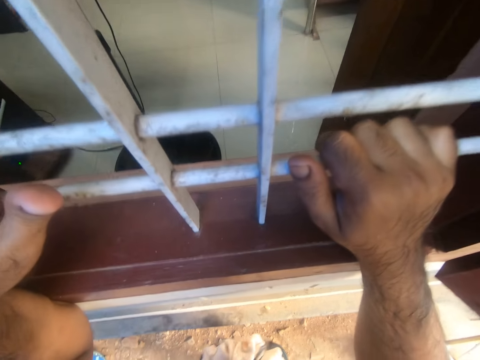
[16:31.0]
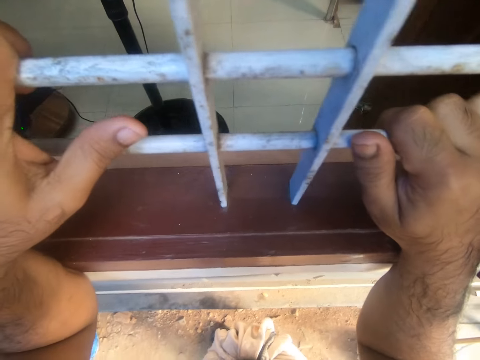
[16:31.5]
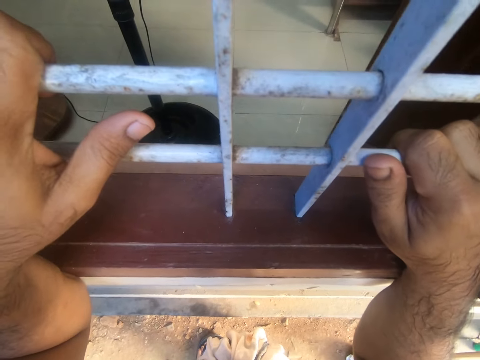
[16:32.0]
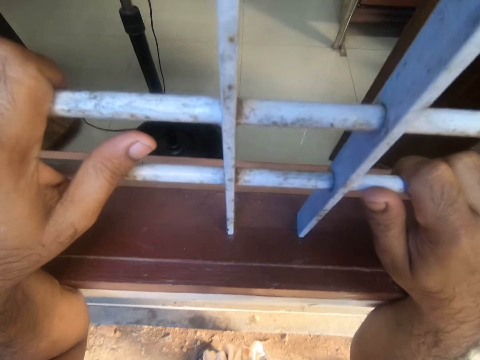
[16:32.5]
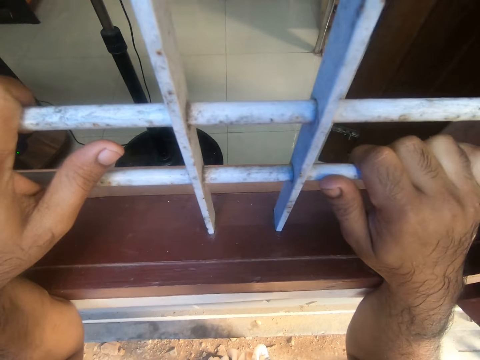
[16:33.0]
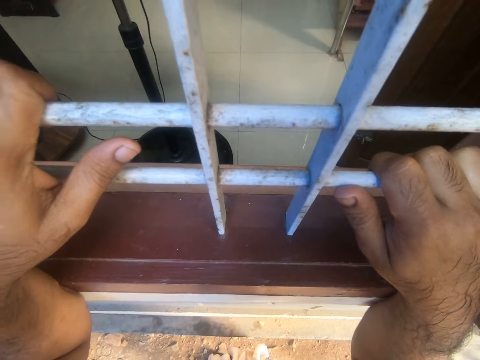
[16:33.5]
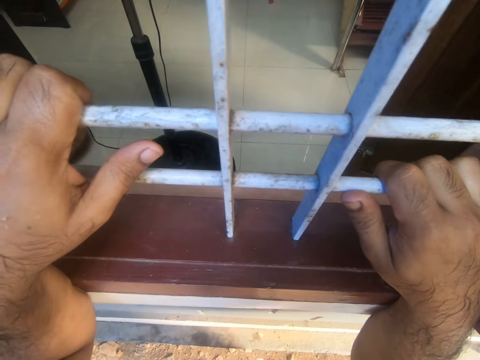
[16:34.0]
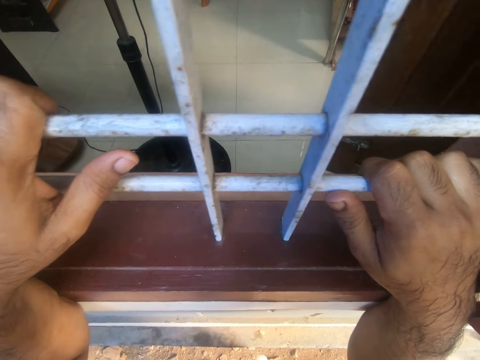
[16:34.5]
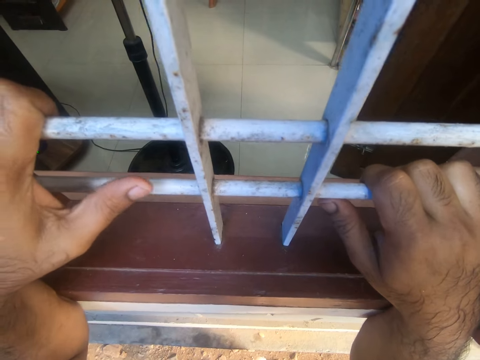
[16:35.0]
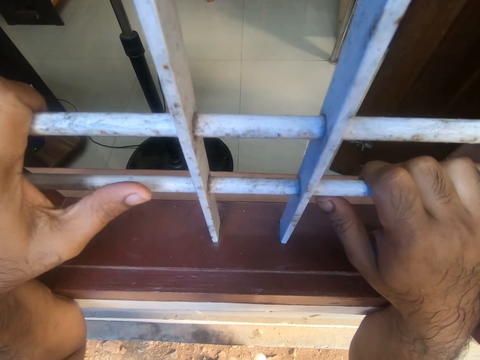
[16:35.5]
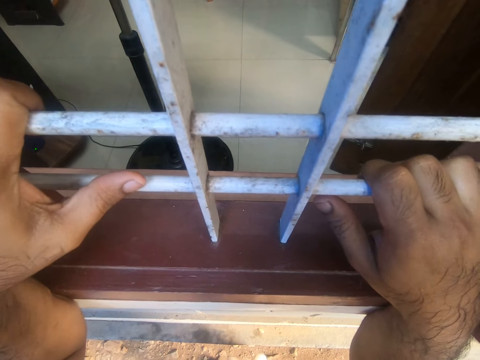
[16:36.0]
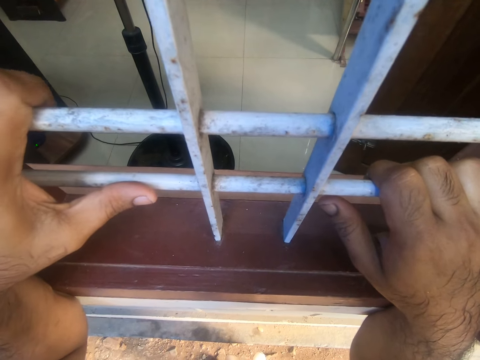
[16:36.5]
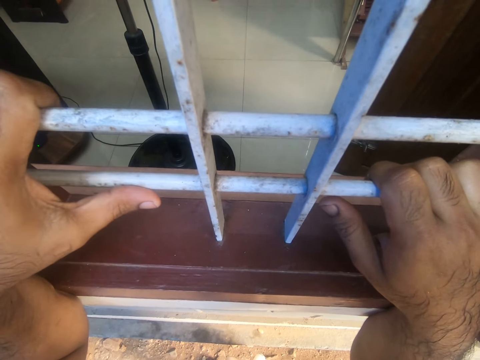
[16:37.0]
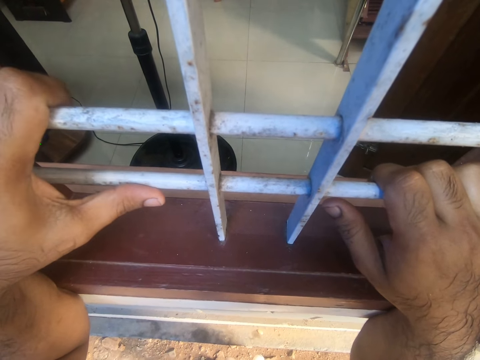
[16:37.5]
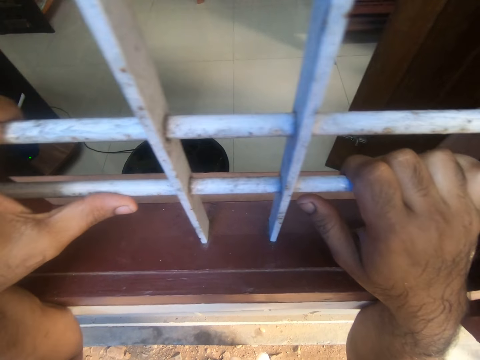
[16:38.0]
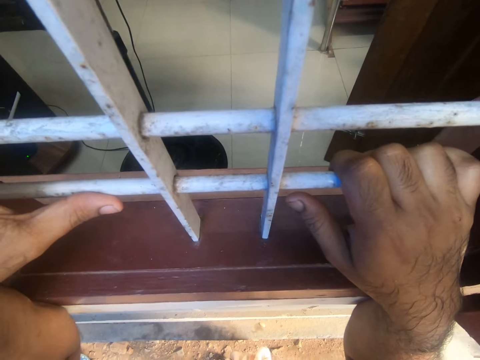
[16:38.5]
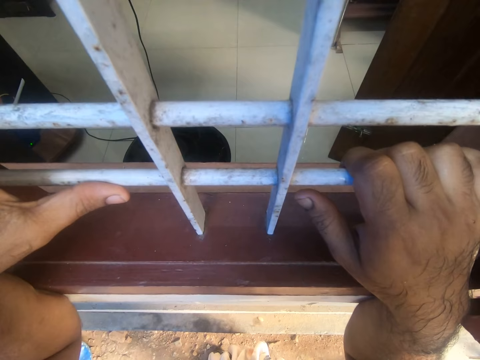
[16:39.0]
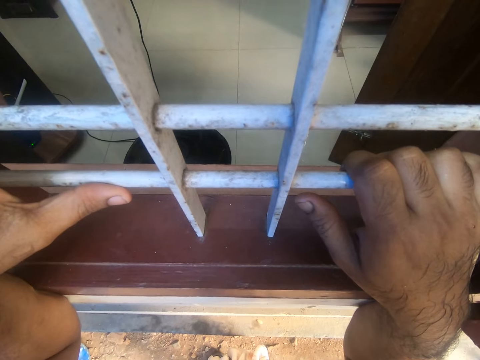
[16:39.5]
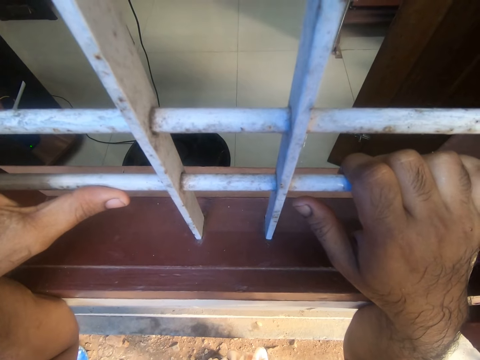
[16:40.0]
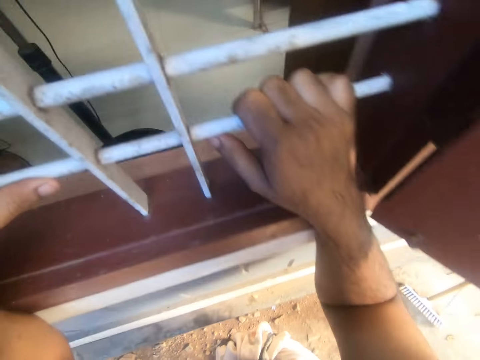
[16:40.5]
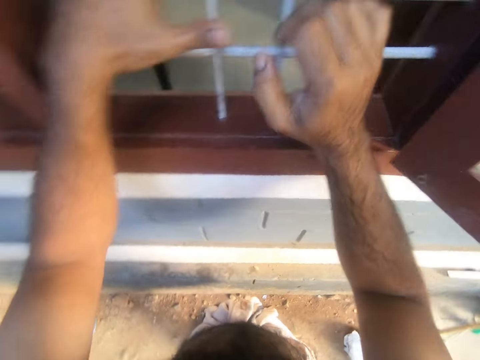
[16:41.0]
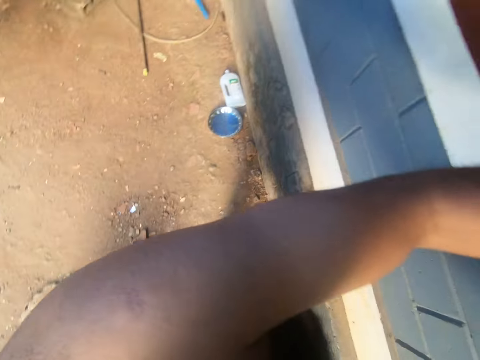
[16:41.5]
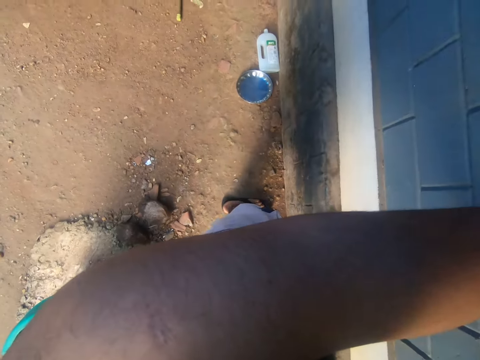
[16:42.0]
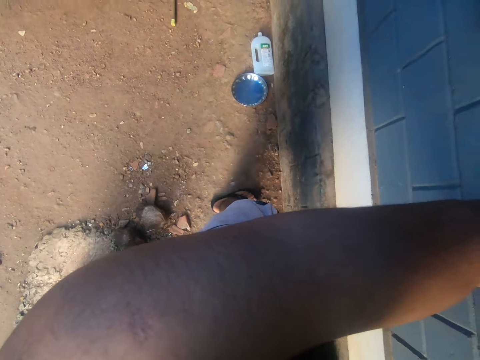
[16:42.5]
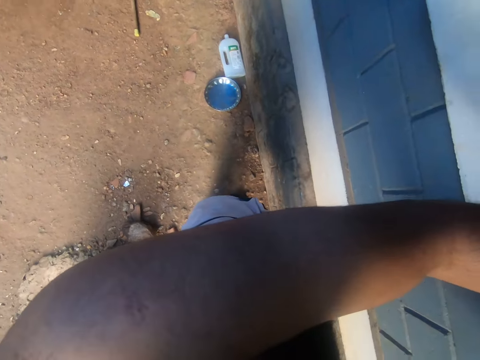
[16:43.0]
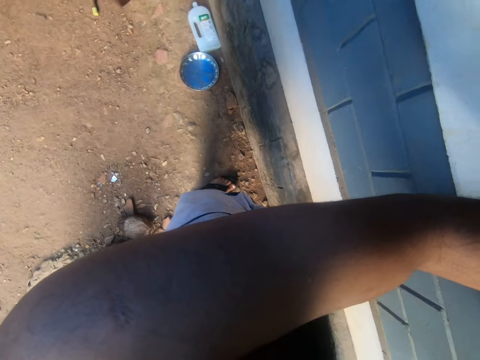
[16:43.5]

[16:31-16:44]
The camera wearer looks around the compound.

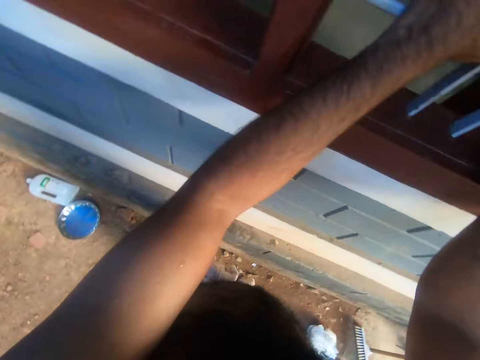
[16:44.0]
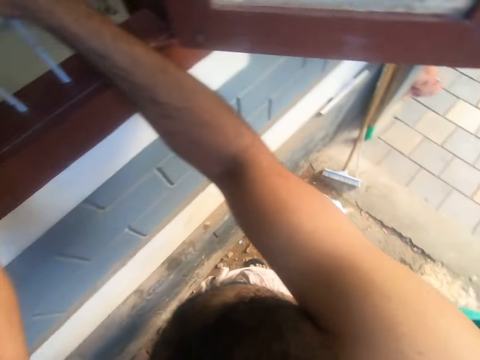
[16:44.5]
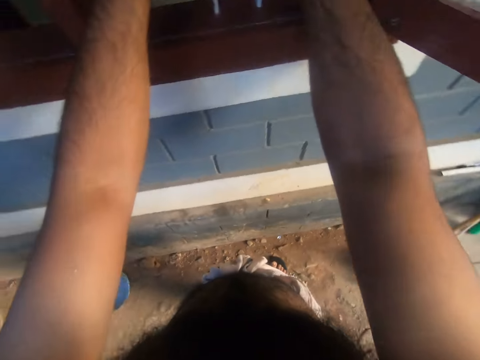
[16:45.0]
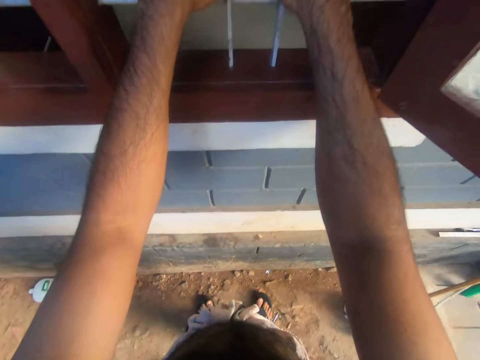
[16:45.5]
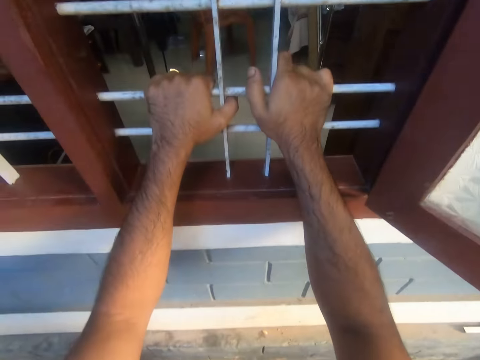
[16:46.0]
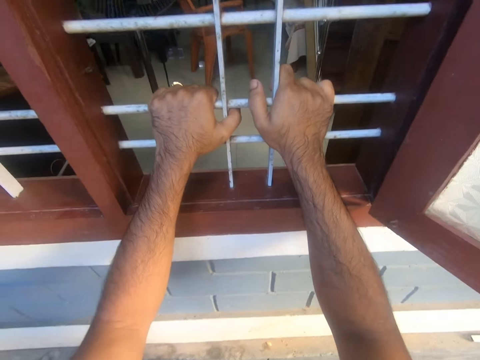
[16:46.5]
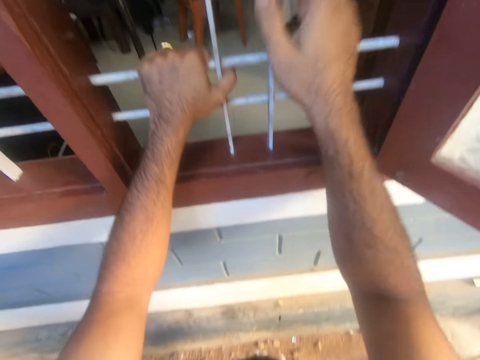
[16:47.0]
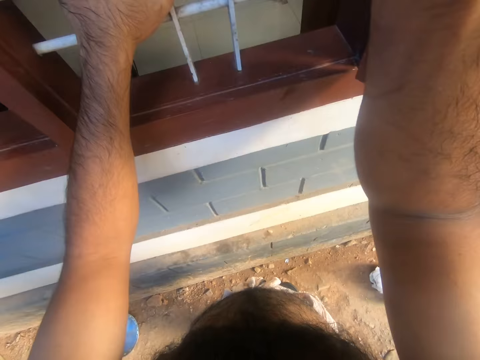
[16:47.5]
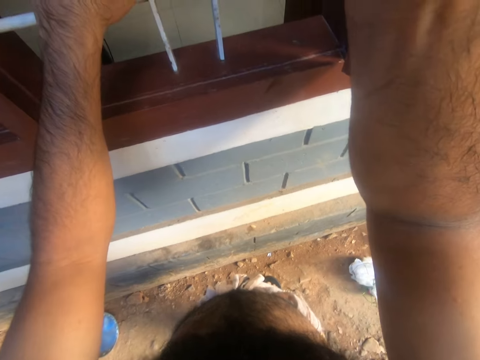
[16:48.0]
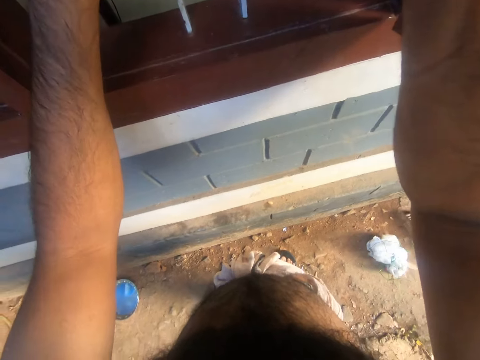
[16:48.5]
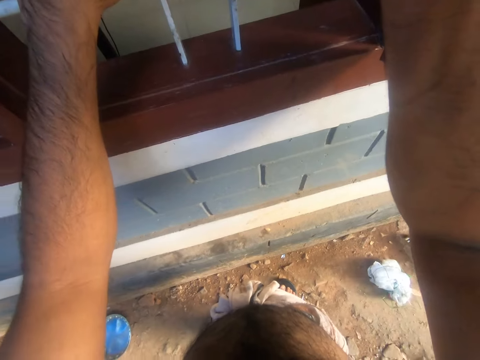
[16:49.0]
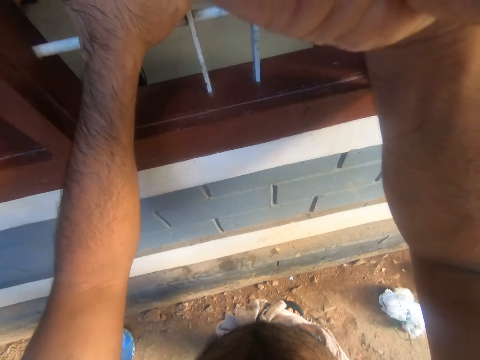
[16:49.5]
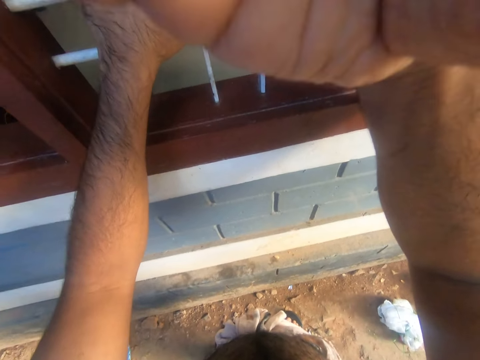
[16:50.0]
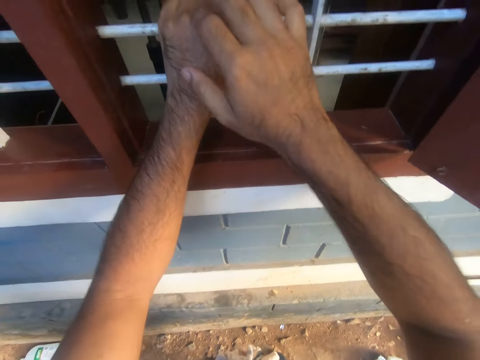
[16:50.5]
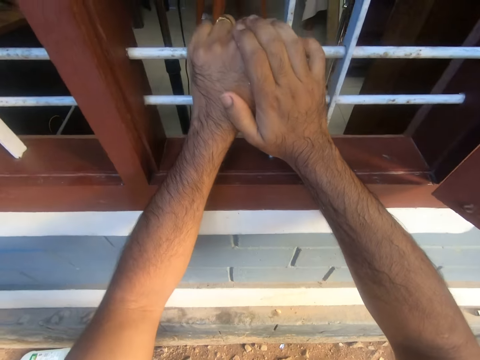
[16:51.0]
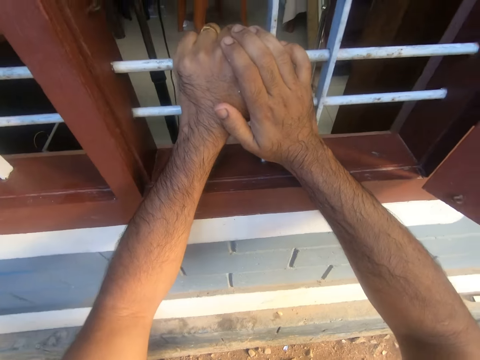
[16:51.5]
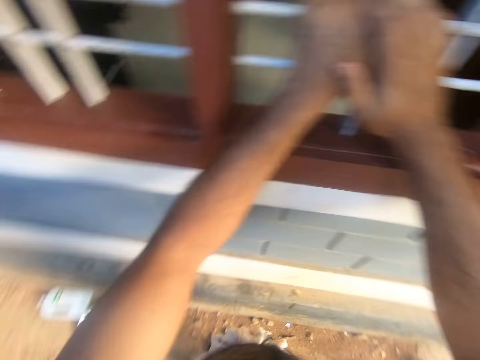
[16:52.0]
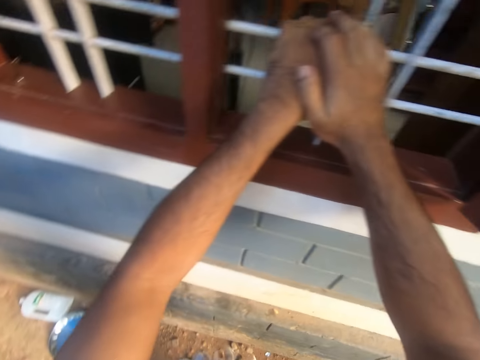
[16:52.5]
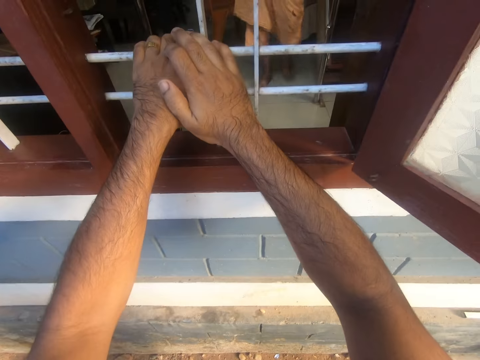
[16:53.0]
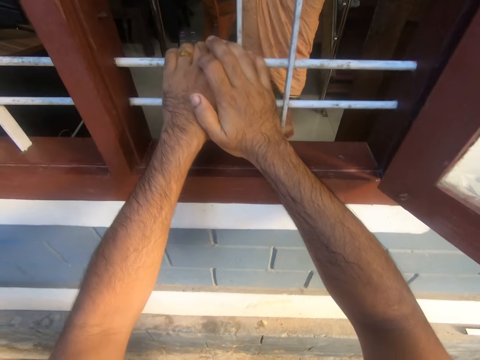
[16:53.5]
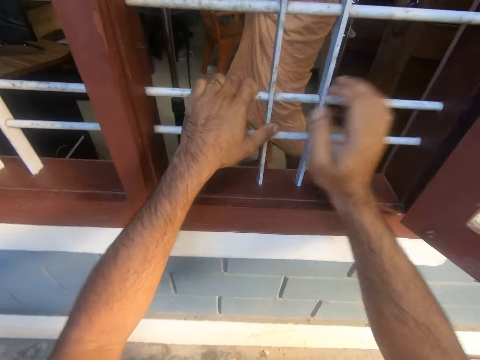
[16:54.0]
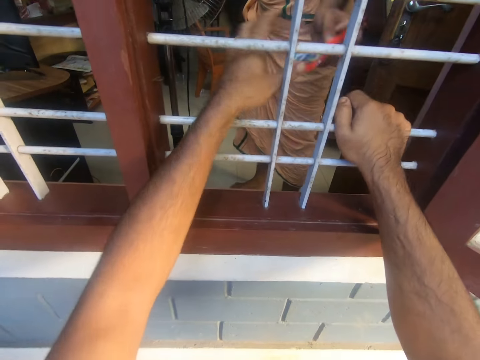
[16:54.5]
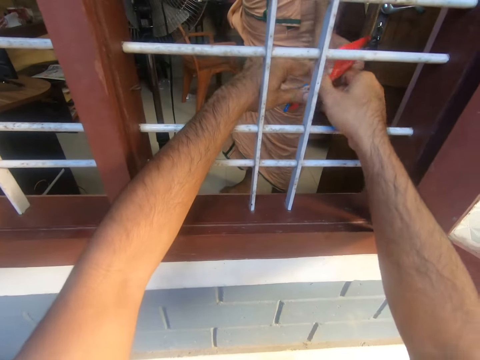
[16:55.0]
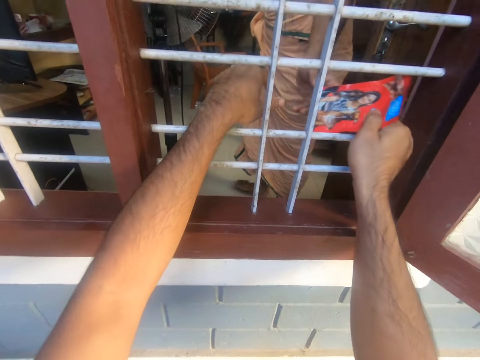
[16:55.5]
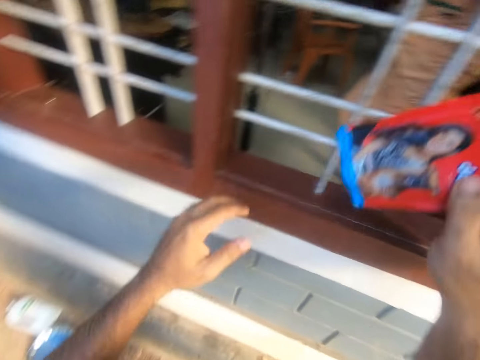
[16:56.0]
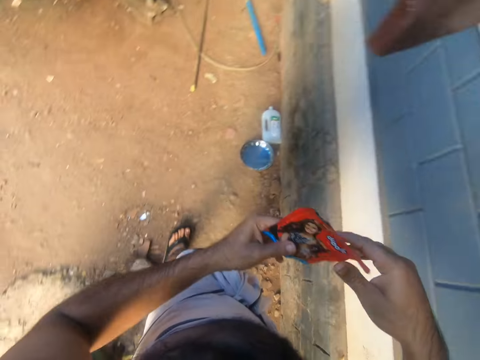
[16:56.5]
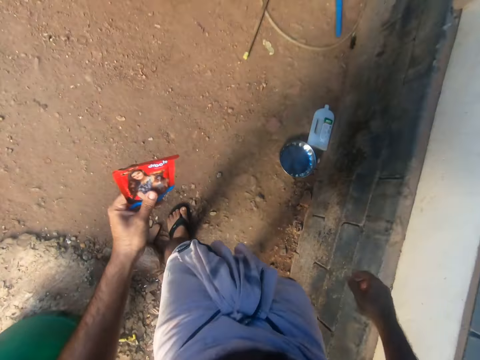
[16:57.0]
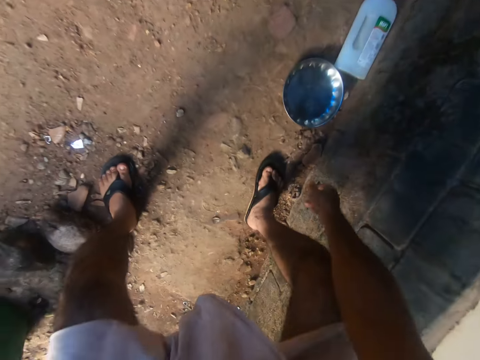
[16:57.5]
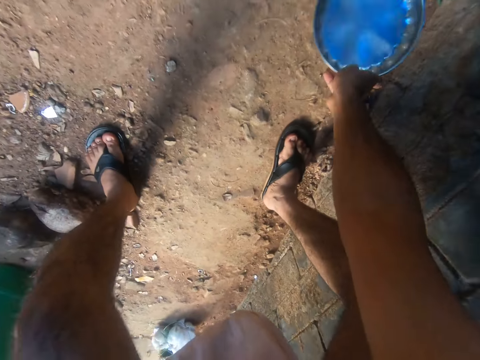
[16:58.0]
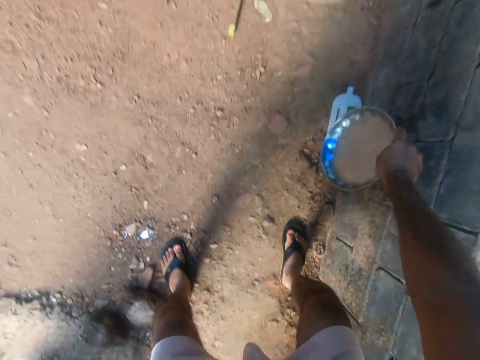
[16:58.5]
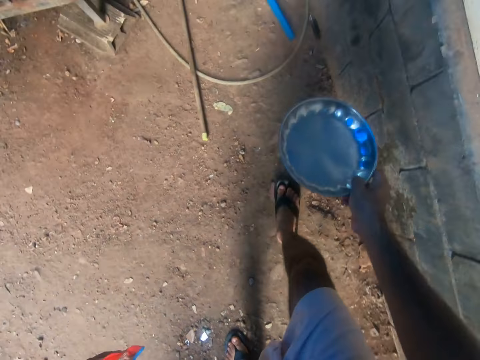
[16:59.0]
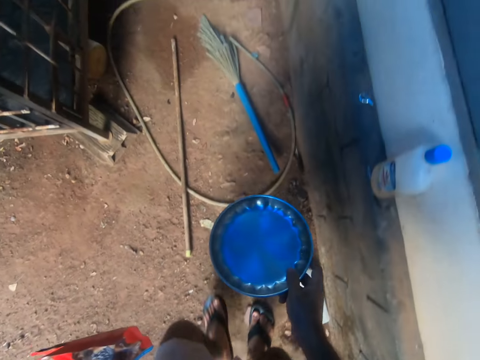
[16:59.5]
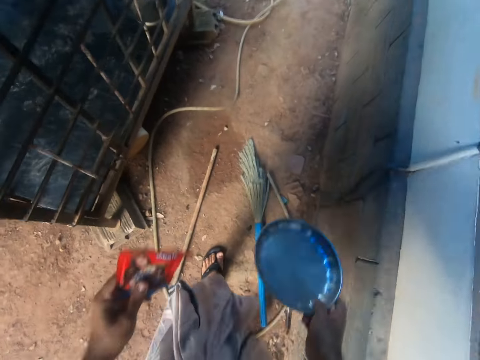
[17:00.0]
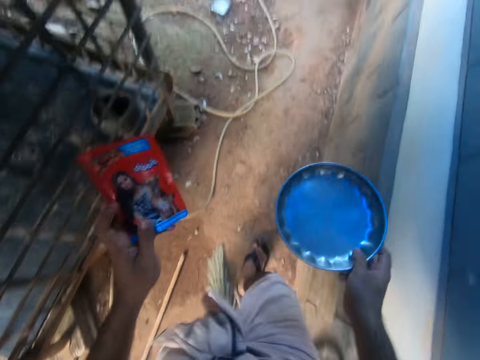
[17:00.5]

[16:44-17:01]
The camera wearer stares inside the house through the window. They adjust the camera. They stare inside the house through the window. They take the packet from a person. They look around the compound. They pick up the steel plate from the ground. They walk around the compound.
